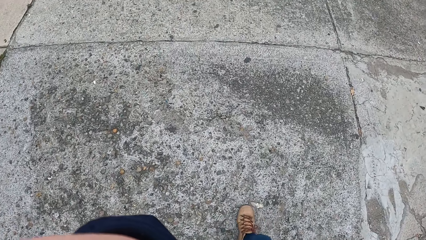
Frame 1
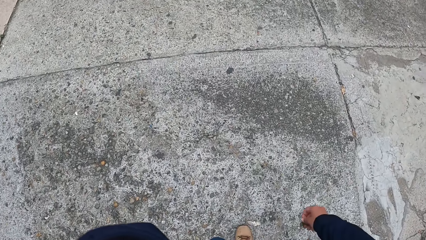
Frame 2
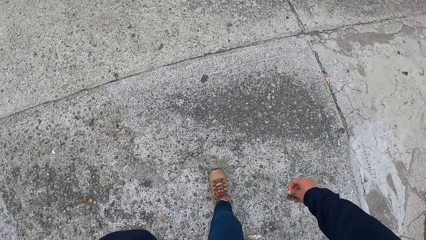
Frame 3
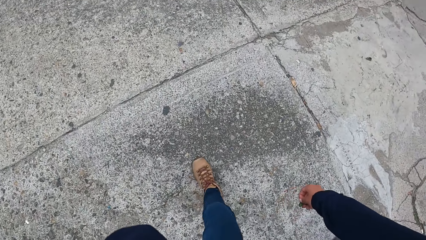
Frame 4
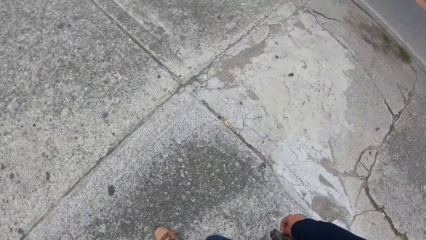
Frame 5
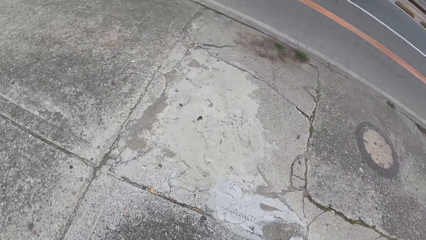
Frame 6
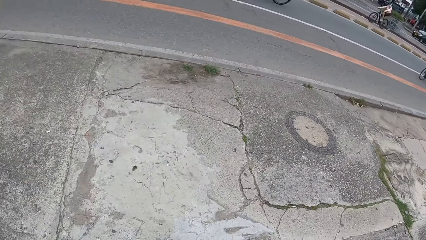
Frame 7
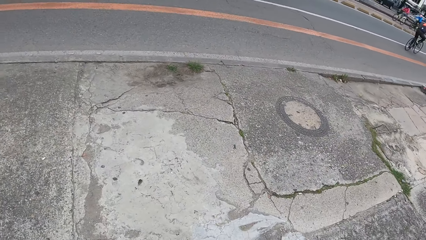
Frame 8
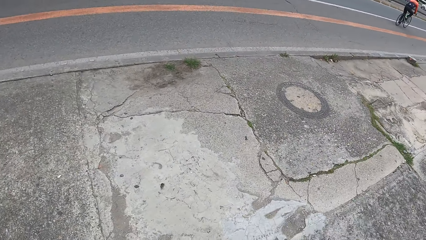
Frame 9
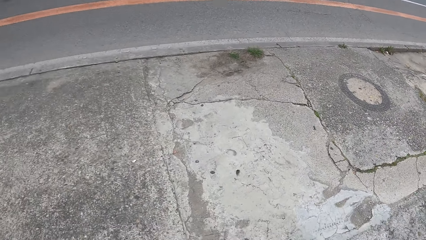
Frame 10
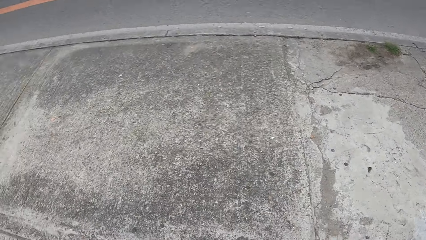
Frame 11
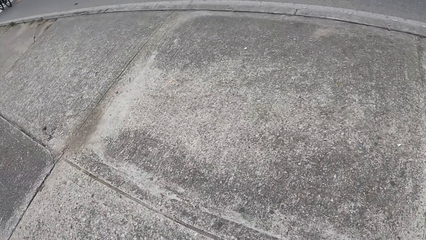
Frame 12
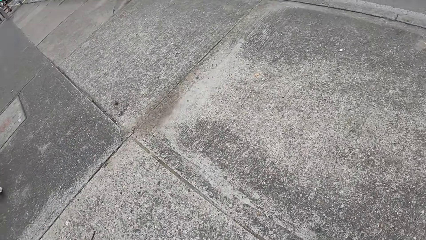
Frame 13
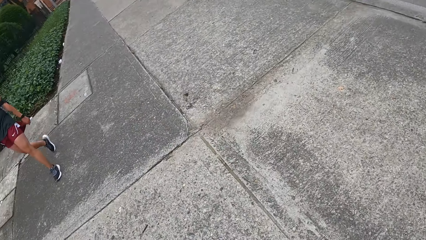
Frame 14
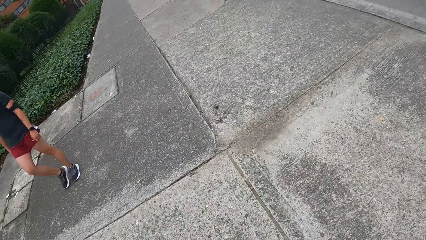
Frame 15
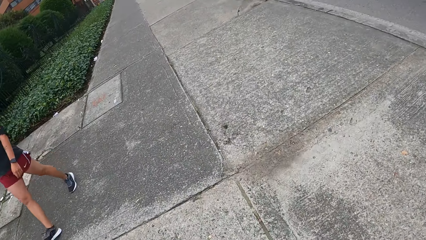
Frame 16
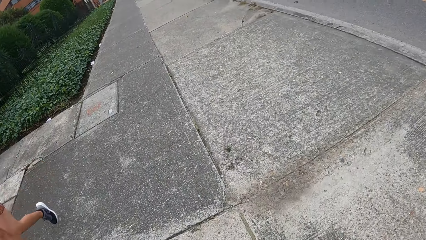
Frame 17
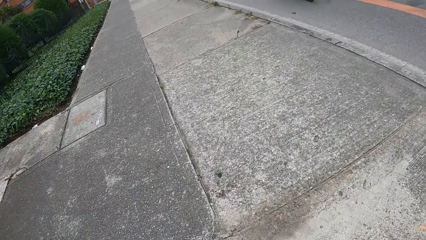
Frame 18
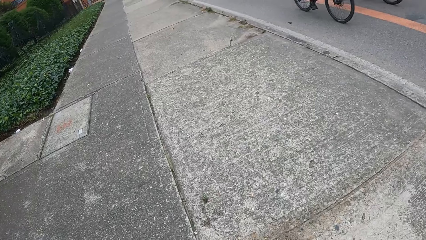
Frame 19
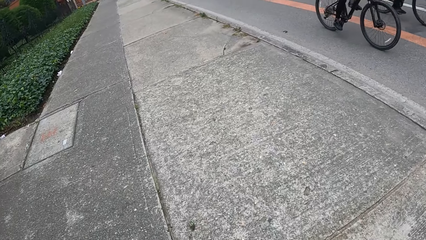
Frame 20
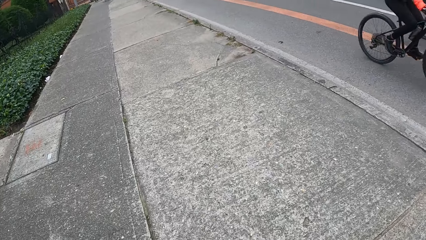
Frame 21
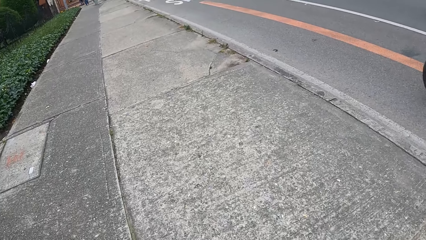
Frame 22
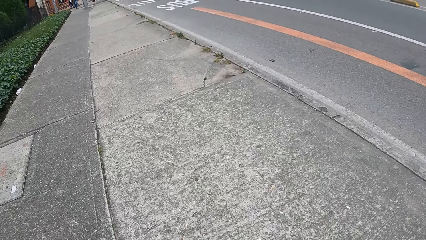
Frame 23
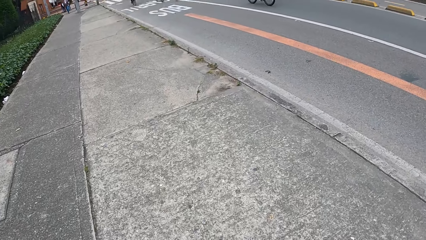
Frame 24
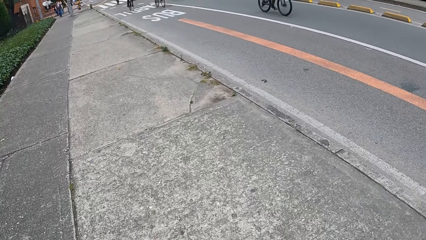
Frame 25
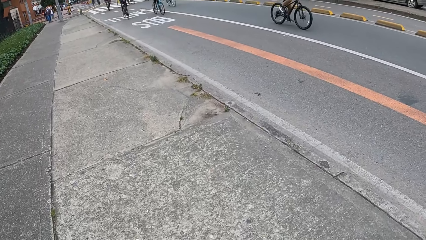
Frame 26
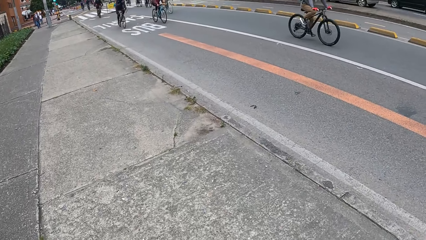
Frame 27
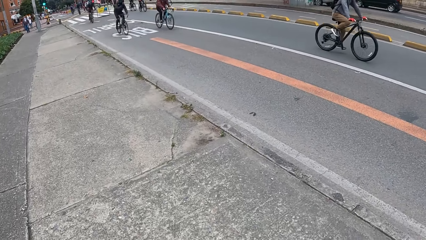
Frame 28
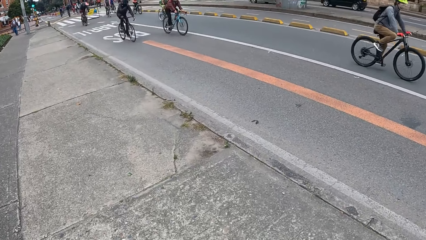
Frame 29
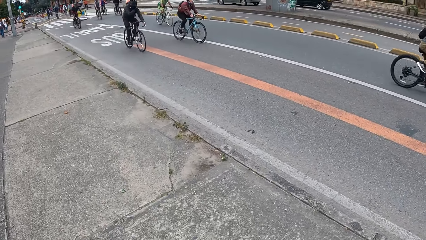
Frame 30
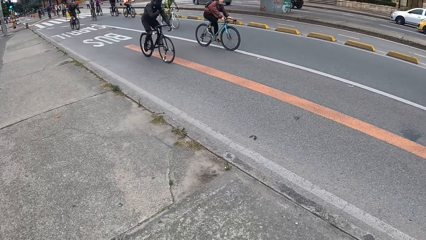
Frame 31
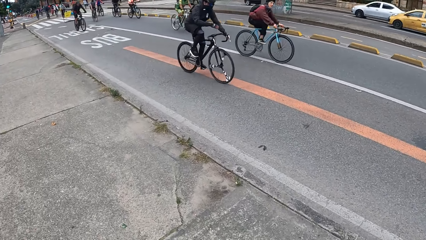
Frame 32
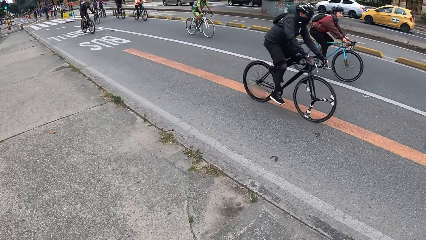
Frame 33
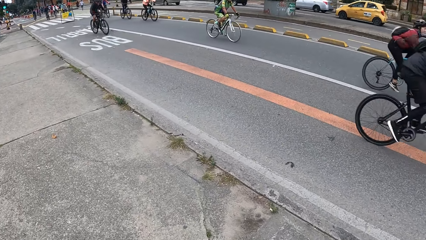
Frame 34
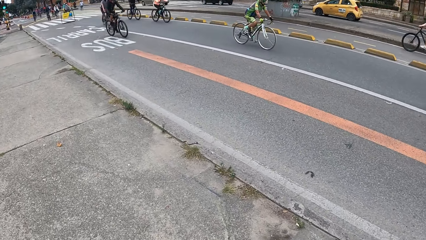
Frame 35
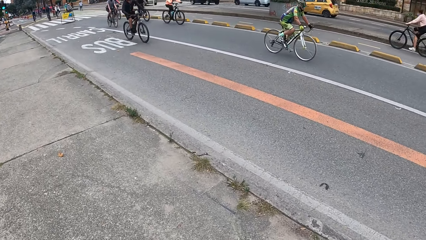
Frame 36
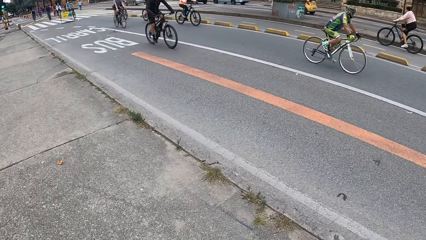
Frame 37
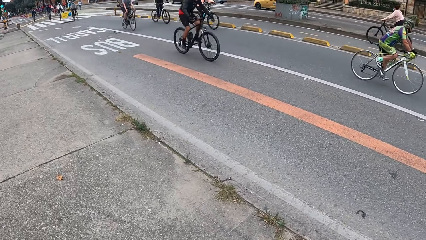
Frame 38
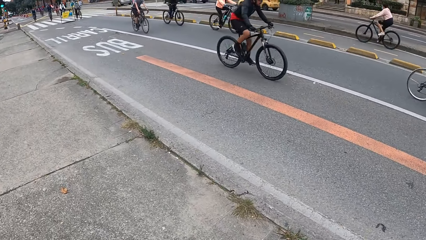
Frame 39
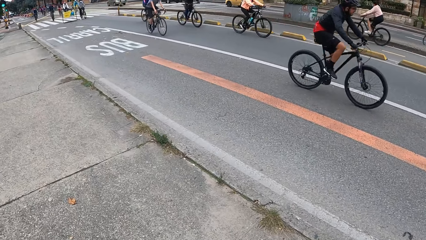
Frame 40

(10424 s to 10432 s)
The camera wearer looks across the road. They walk on the sidewalk.

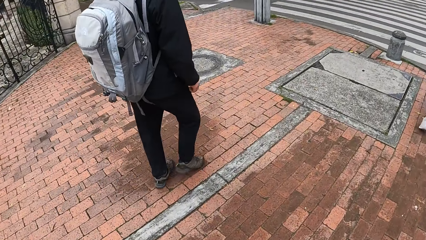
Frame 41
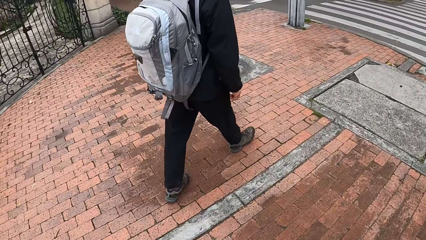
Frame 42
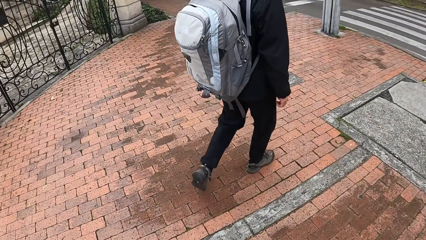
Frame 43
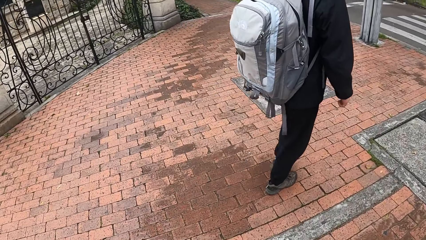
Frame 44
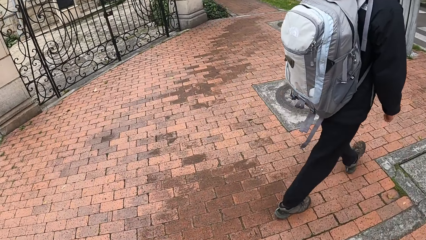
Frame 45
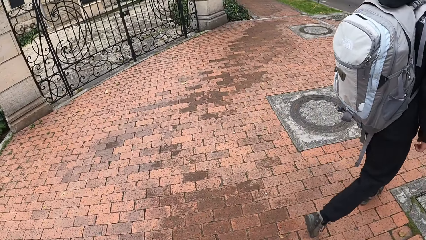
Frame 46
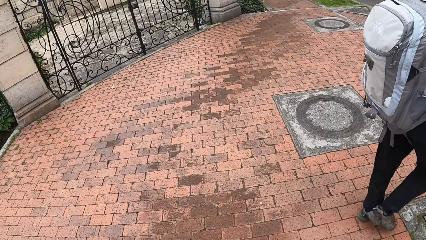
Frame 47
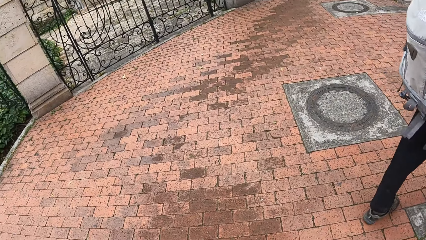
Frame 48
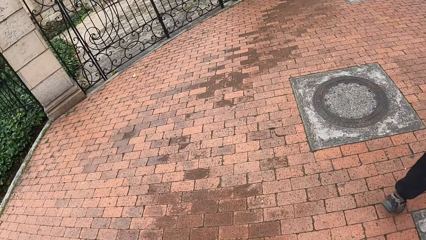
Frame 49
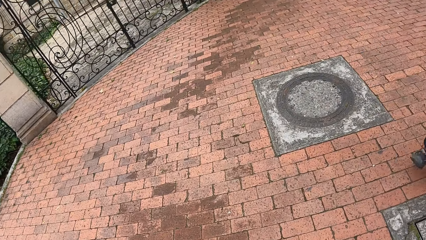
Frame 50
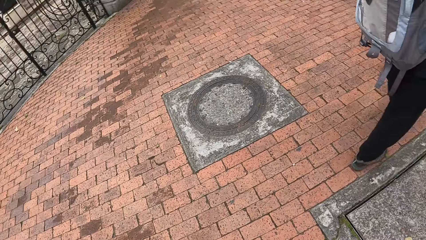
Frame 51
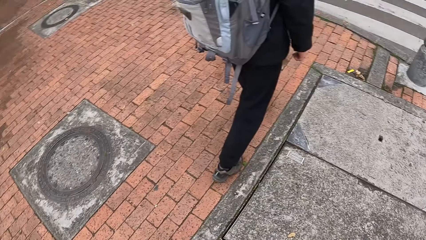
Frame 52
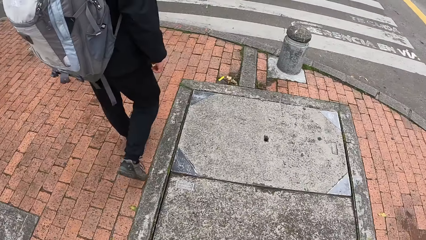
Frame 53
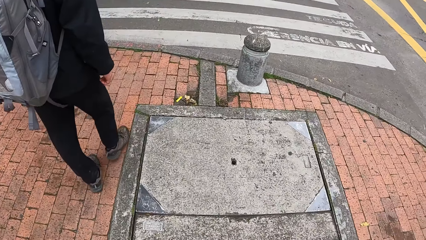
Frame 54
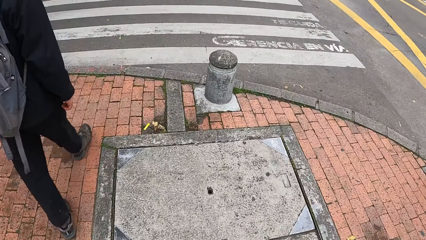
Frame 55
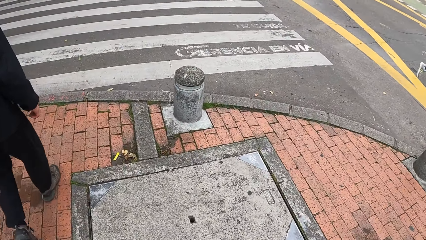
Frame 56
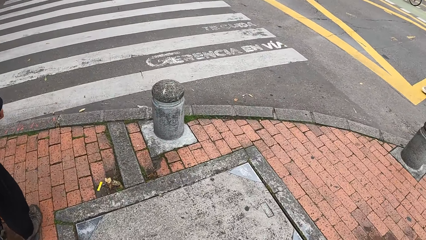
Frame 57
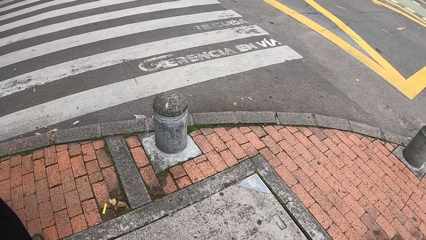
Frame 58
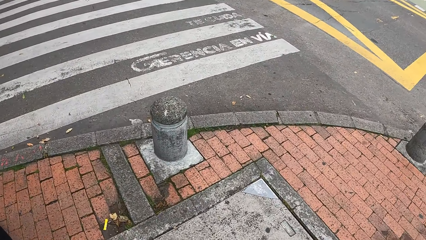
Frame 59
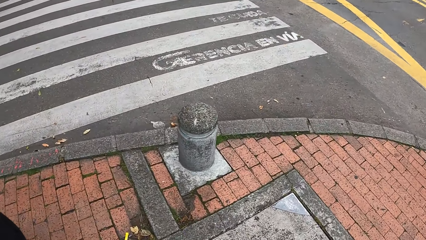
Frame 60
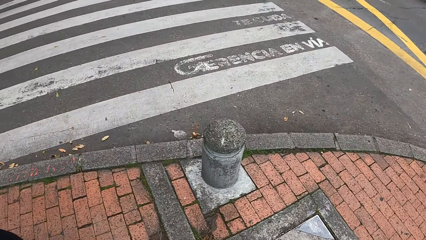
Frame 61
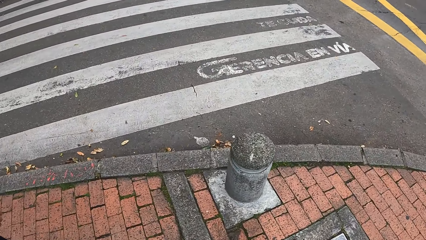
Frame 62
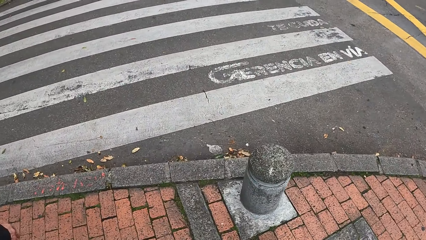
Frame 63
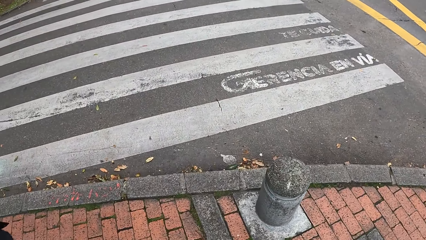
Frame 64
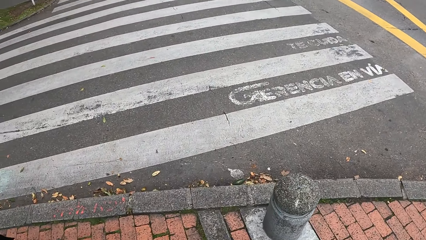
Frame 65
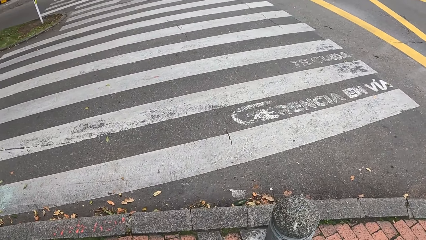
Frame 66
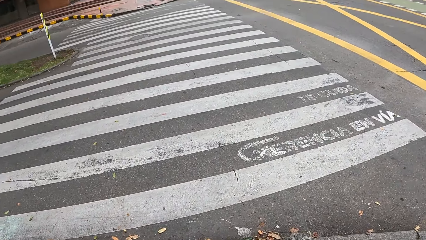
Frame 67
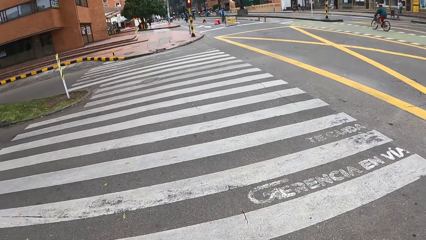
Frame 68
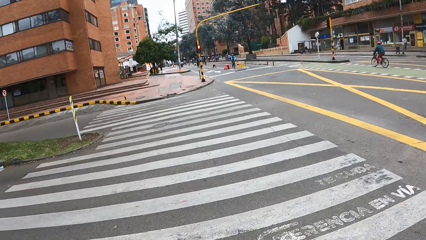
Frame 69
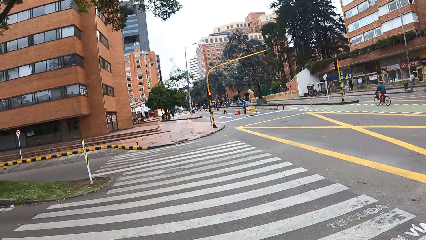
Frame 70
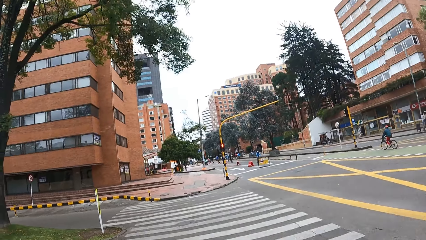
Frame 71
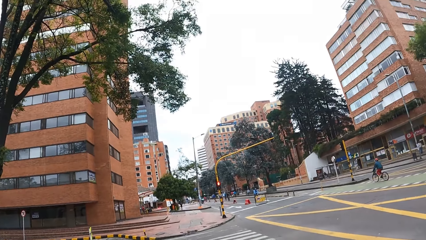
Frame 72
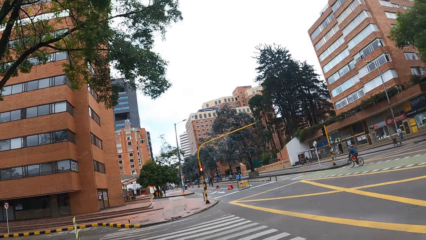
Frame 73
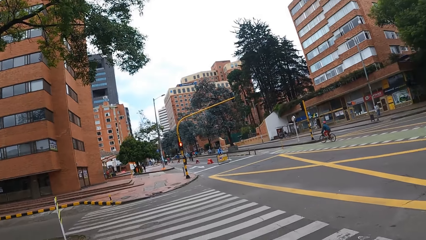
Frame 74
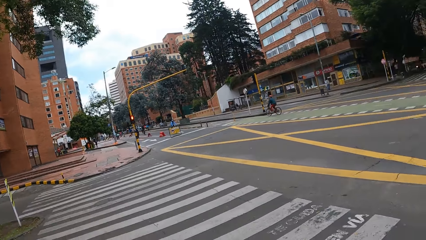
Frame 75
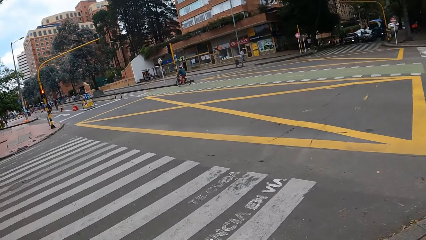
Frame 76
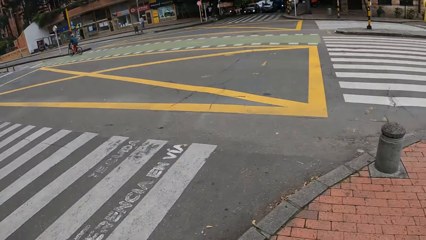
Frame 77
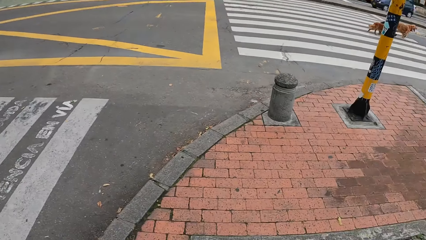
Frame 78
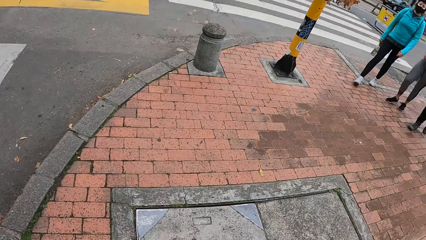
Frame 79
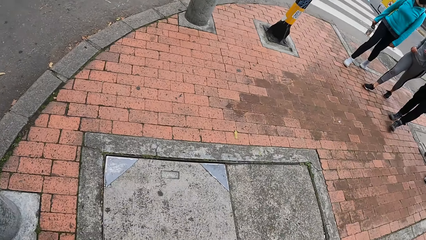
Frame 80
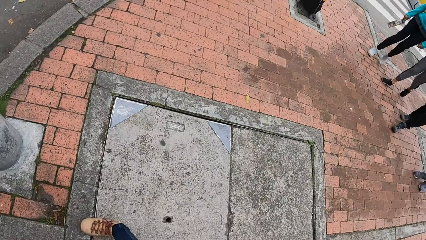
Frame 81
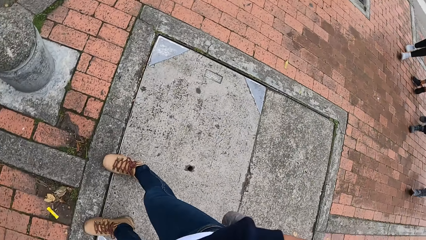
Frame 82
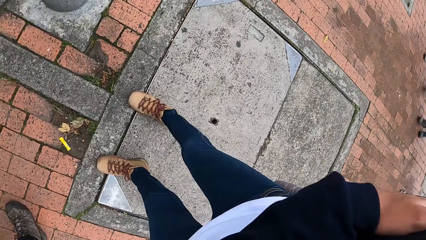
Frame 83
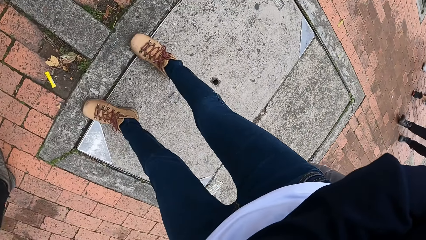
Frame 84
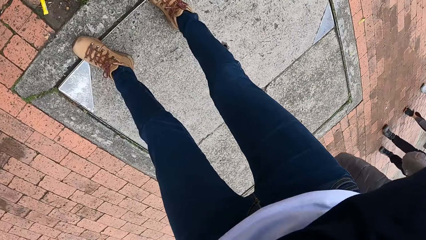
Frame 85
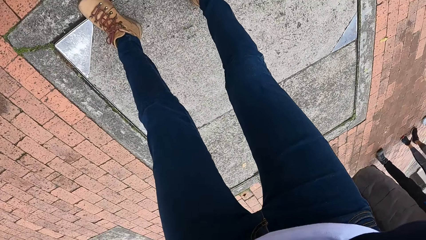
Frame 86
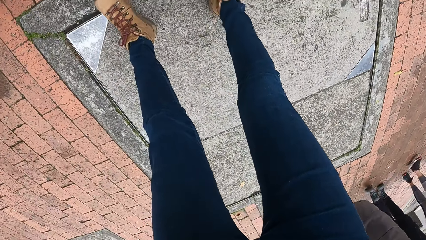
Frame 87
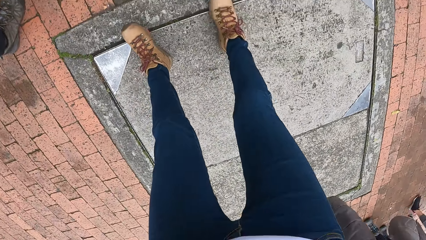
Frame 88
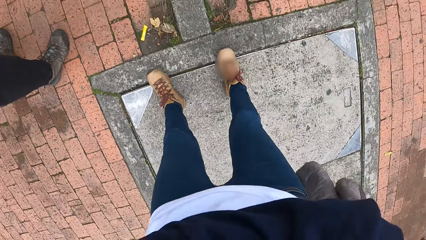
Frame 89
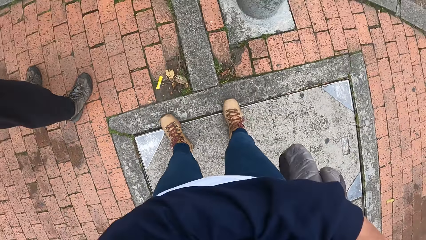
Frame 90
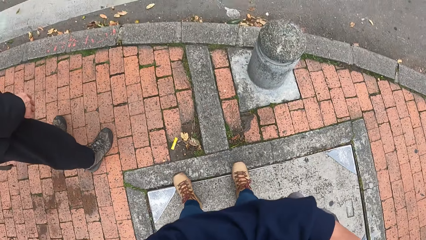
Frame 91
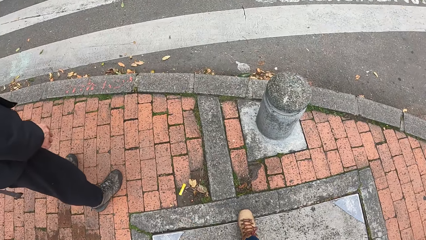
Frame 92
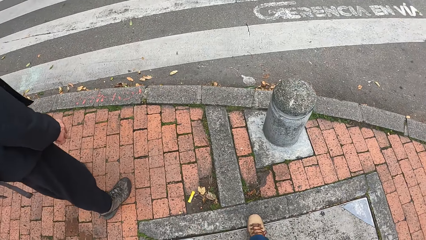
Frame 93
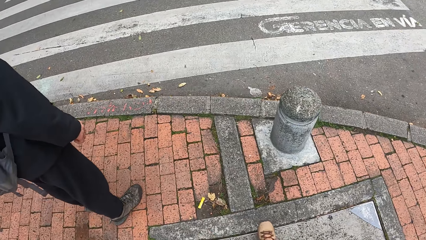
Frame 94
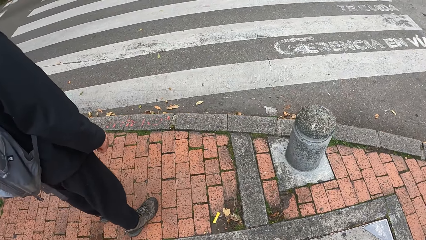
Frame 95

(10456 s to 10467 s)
The camera wearer stares at a gate. They walk on the sidewalk. They look around.
